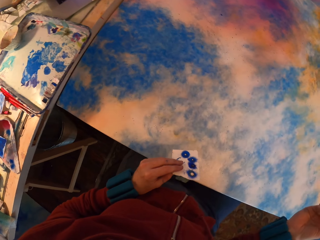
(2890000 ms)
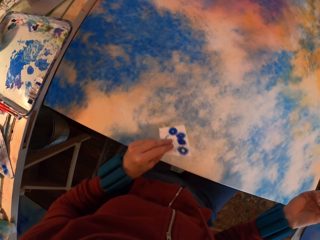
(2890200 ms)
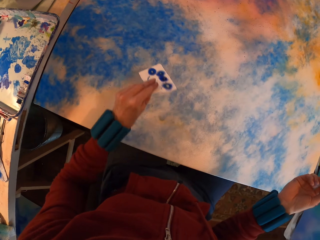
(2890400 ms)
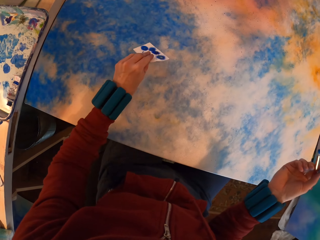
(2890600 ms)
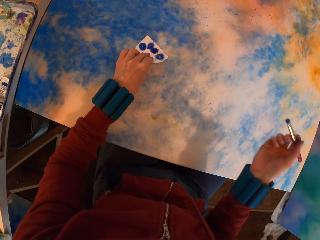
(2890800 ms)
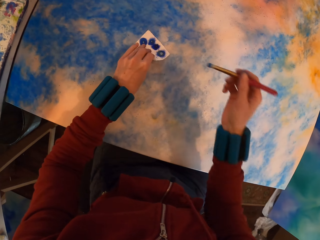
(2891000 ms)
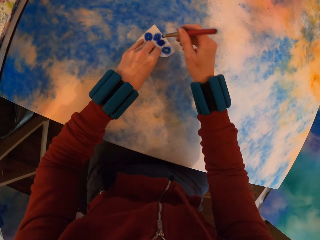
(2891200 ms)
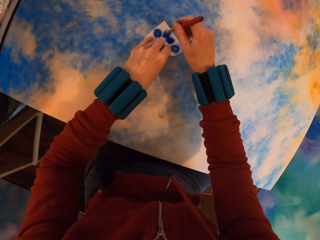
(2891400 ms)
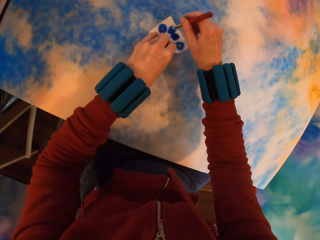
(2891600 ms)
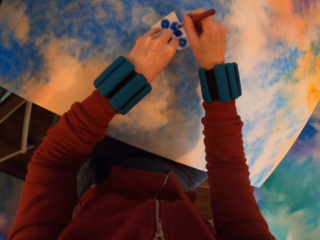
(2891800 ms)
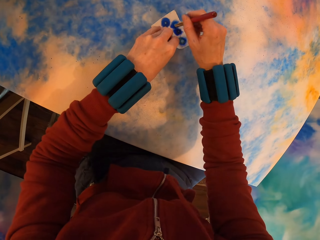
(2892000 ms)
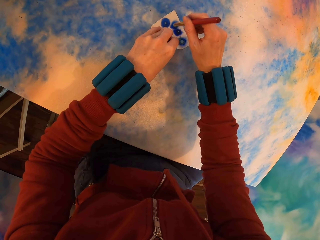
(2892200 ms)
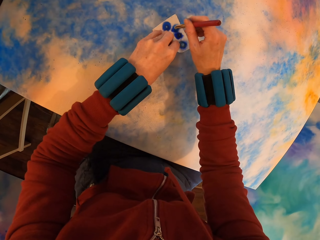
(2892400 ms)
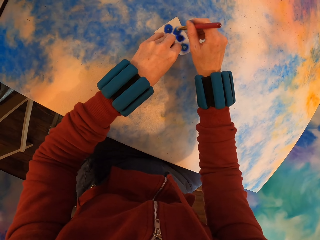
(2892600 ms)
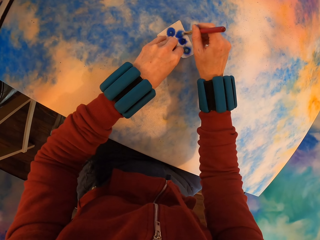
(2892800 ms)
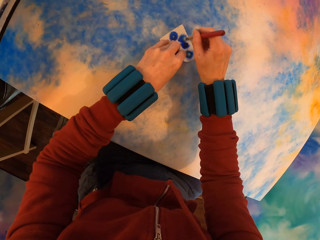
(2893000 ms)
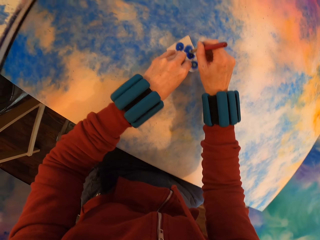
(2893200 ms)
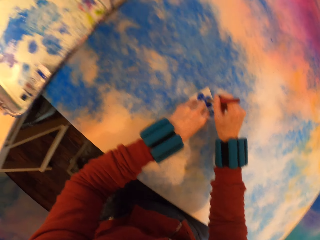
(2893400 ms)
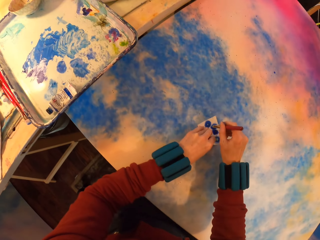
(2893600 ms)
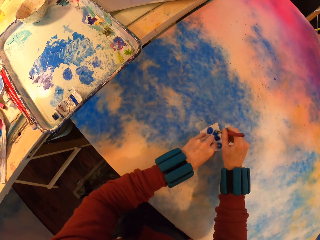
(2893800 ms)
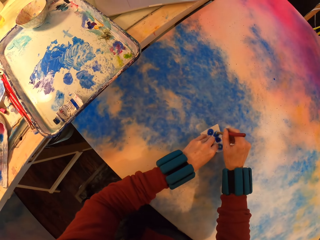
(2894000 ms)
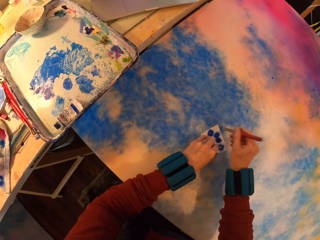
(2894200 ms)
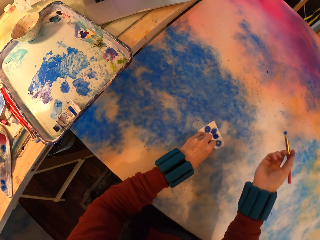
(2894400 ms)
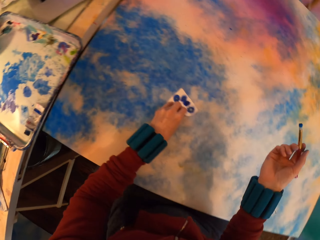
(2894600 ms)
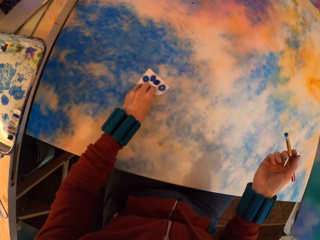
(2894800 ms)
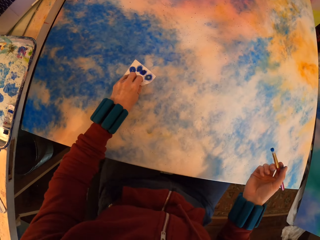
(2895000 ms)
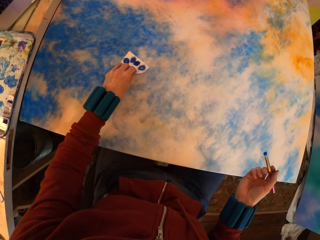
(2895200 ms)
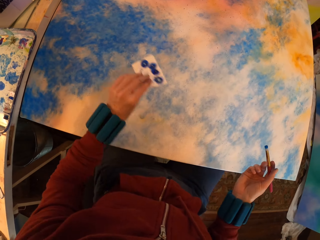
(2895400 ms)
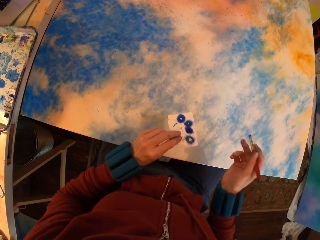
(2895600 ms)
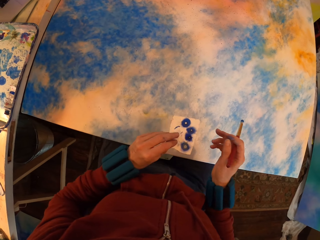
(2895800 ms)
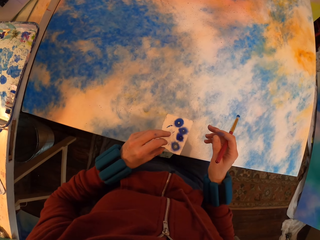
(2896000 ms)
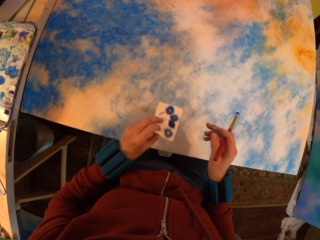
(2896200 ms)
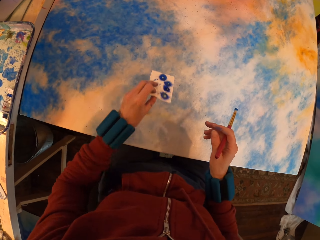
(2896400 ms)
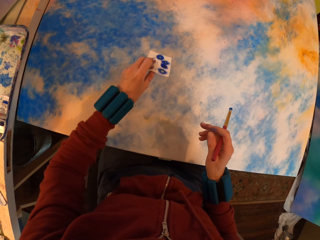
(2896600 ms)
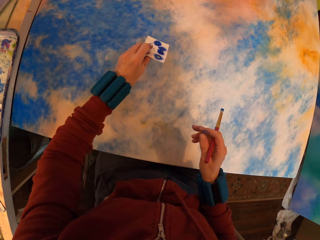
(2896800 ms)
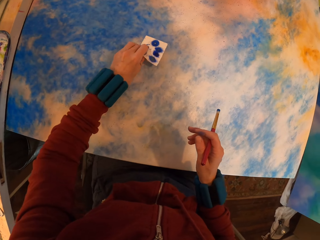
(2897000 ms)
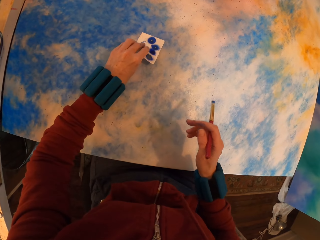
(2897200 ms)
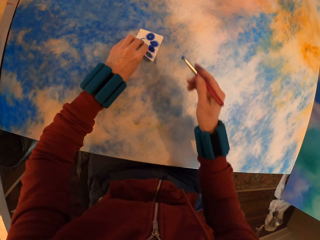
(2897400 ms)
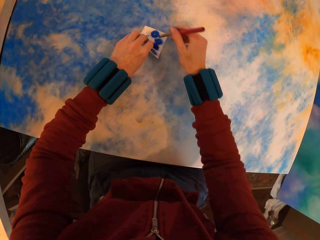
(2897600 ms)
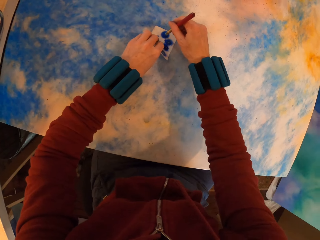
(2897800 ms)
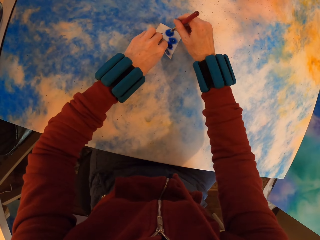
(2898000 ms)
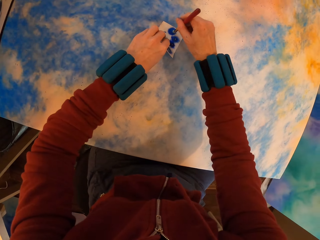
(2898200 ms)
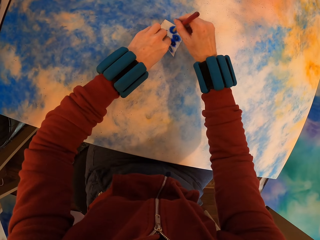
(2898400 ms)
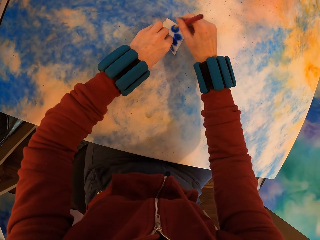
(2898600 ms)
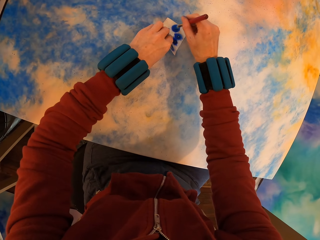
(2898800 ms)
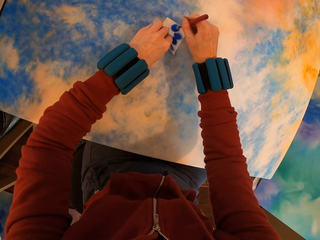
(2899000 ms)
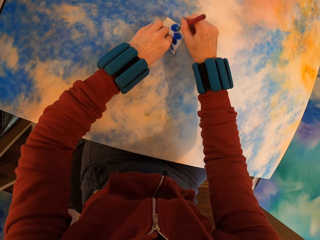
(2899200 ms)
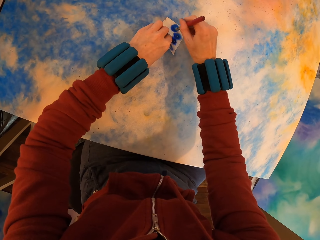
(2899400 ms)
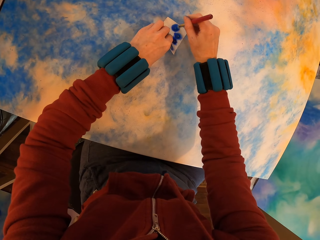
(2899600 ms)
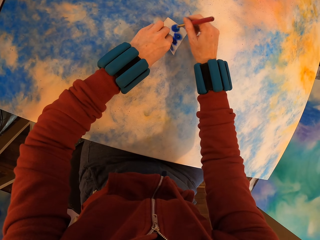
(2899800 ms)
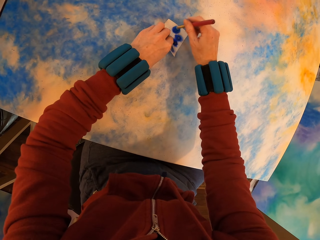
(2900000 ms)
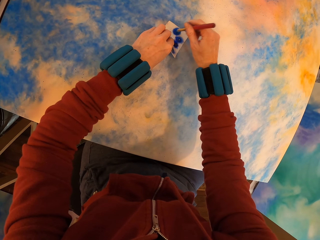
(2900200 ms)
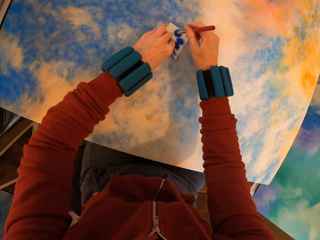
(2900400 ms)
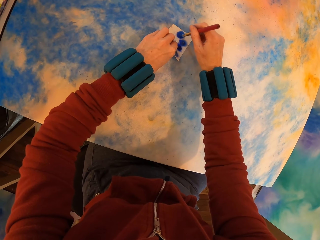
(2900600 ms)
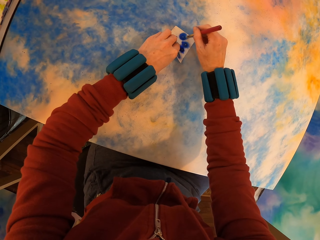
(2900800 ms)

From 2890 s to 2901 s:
The camera wearer places the paper on the canvas and paints the canvas. They lift the canvas. They place the paper on the canvas and paint the canvas.

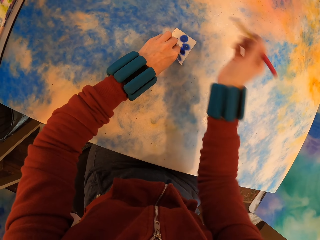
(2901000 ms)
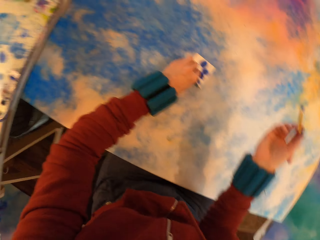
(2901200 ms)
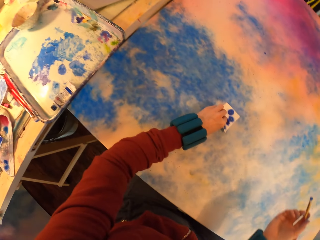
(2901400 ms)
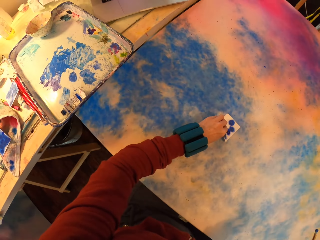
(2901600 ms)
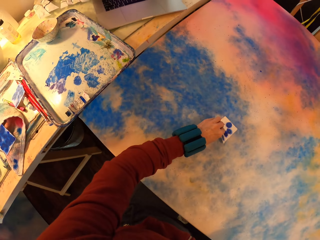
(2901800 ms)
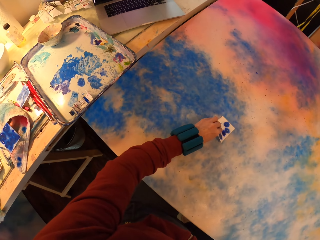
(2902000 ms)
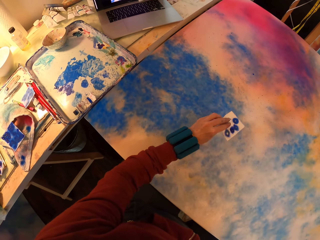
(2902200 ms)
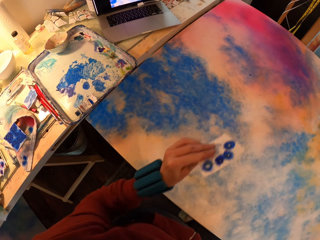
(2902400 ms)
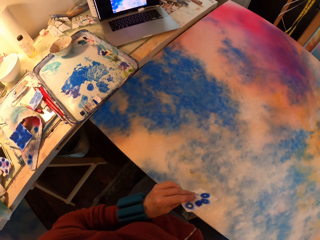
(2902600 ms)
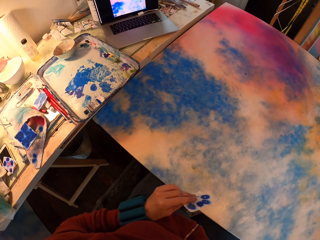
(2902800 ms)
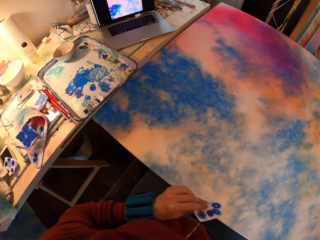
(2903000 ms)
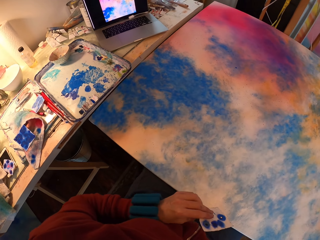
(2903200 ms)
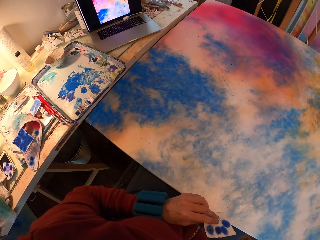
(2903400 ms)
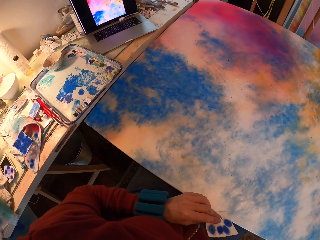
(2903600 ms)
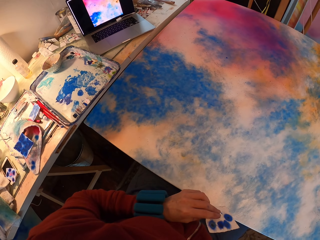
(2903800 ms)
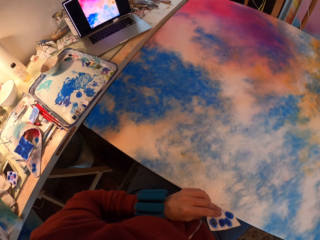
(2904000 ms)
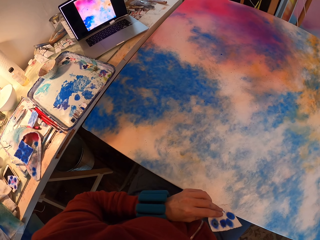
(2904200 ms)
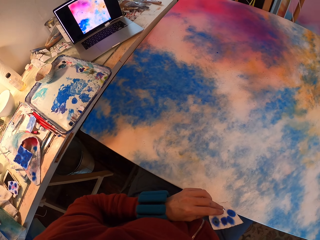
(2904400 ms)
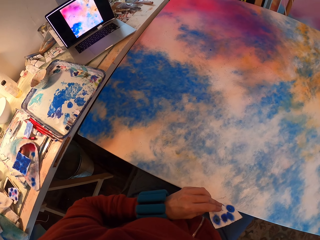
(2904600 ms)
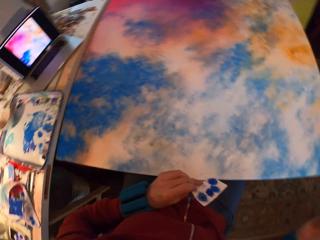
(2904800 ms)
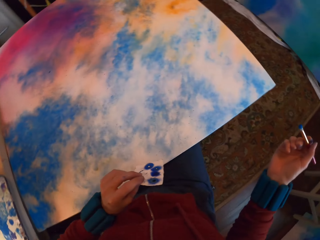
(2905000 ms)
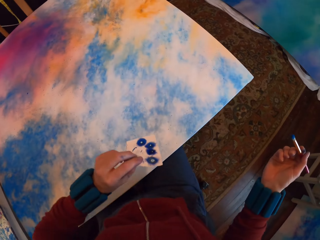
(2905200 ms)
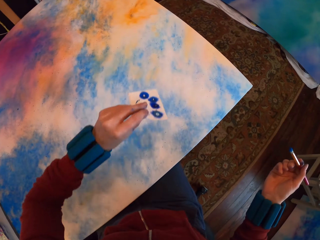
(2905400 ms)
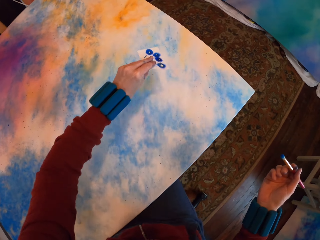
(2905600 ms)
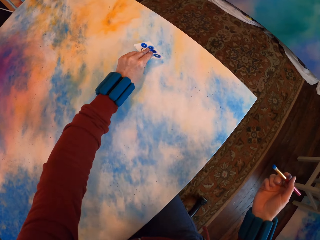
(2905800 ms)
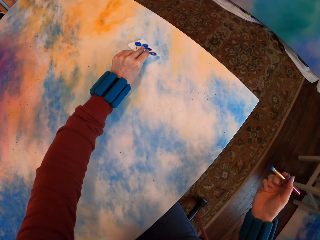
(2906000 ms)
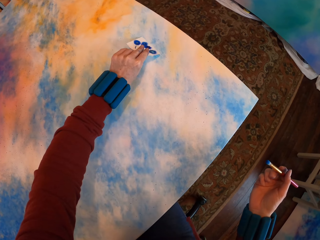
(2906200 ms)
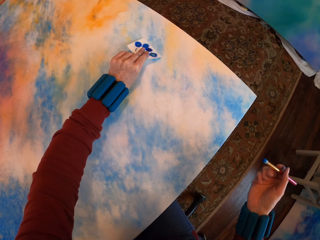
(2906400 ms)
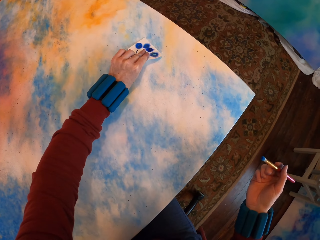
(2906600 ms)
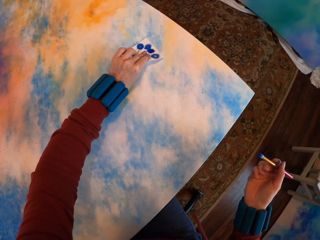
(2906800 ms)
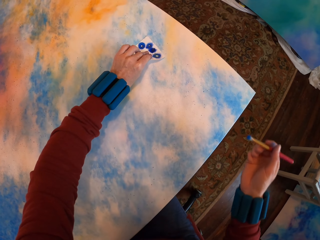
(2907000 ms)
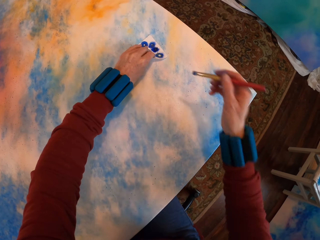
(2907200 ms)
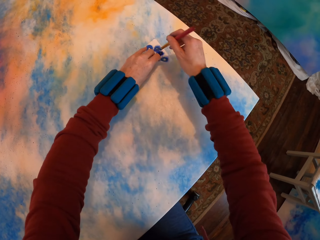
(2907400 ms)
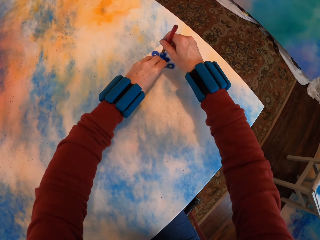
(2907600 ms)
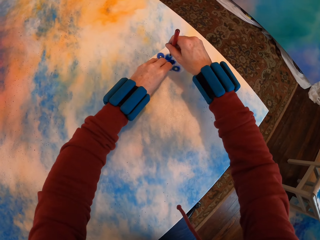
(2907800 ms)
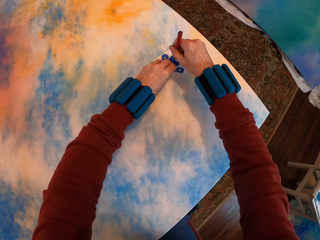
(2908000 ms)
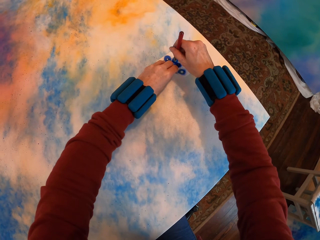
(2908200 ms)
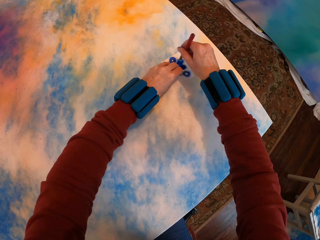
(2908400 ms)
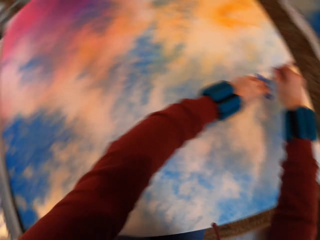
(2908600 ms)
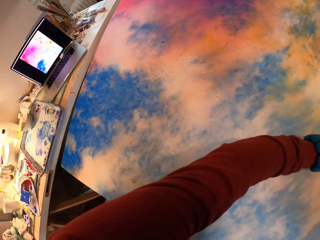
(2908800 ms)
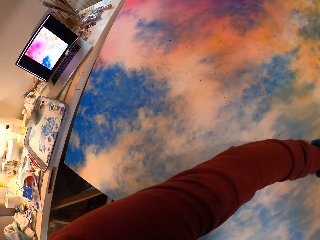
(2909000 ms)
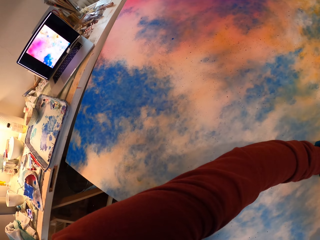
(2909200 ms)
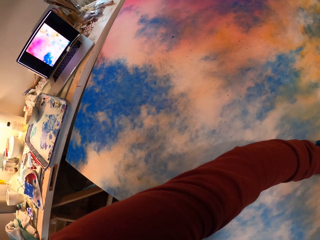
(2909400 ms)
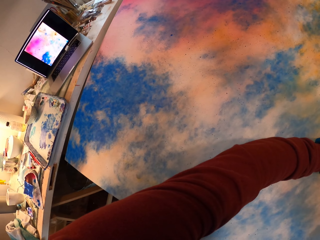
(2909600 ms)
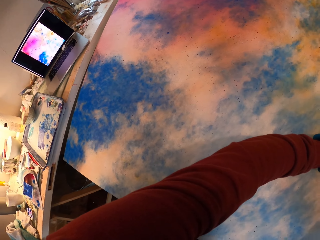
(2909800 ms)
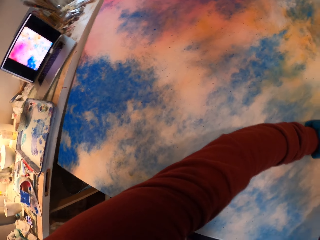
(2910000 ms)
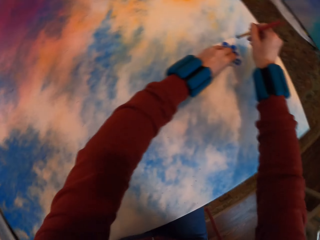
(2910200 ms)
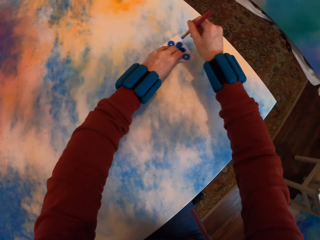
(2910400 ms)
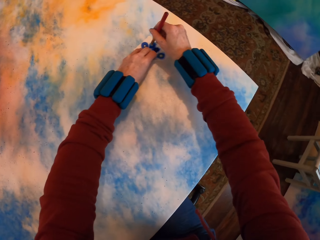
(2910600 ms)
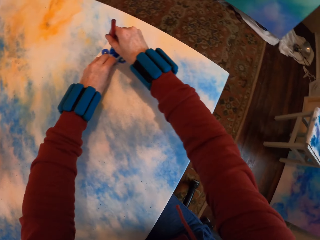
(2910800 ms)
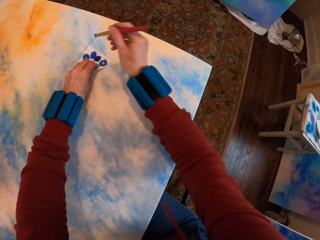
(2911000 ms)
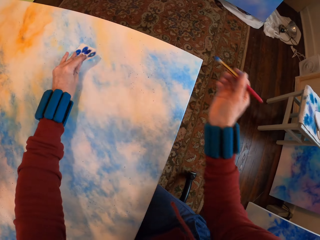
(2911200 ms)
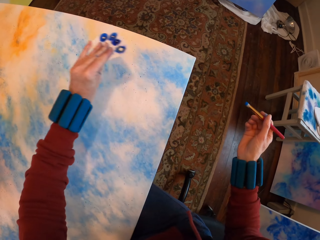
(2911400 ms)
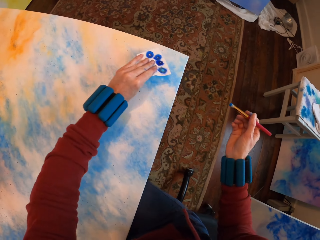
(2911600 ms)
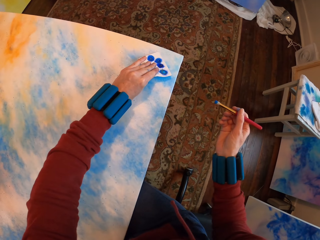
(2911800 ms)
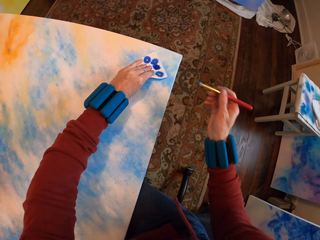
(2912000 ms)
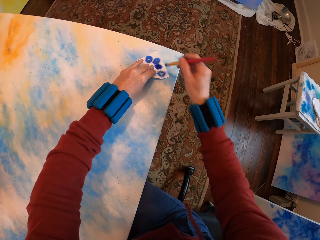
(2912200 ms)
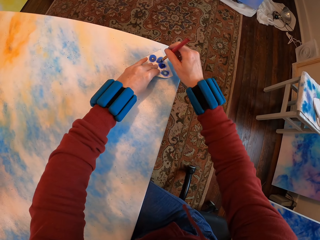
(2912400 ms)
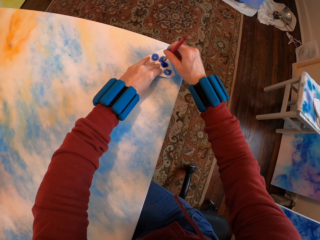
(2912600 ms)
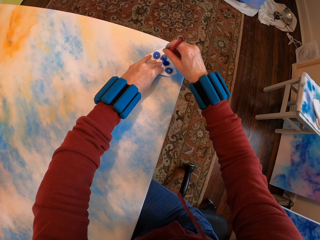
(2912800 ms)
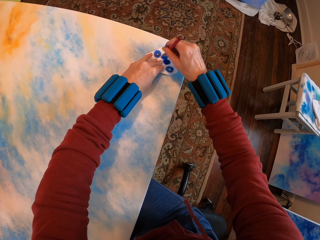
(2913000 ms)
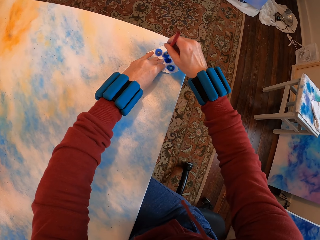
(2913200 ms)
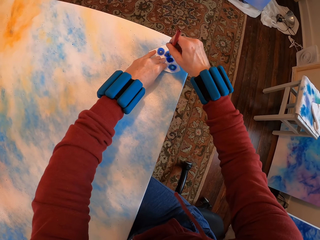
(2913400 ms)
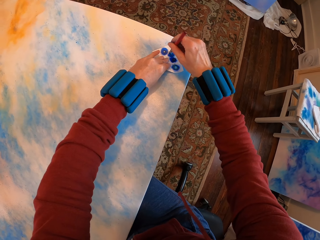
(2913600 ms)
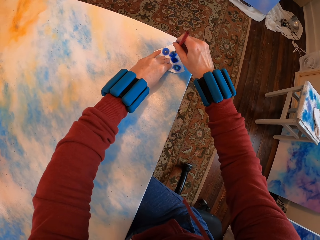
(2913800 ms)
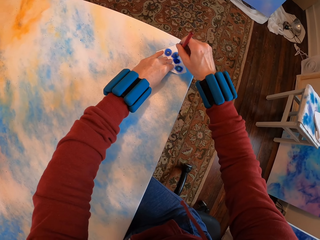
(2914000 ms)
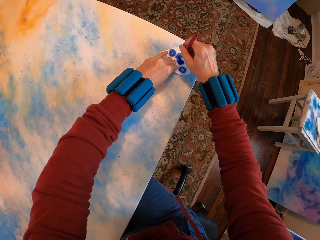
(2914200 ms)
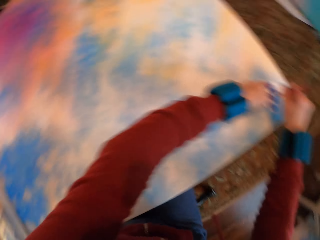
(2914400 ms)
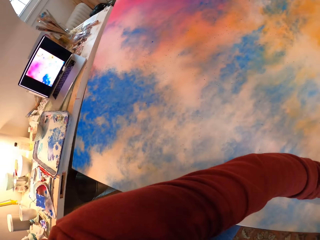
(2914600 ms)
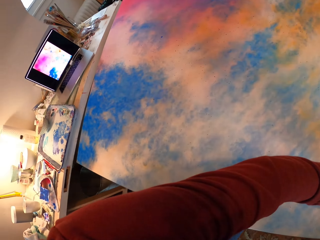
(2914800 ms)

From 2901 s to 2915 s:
The camera wearer lifts the canvas. They place the paper on the canvas and paint the canvas. They look around. They lift the paper. They place the paper on the canvas and paint the canvas.
